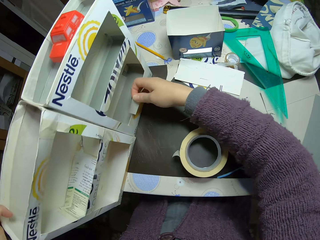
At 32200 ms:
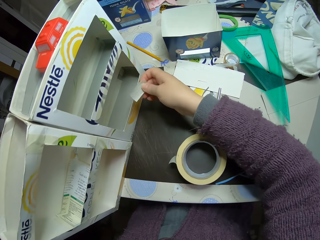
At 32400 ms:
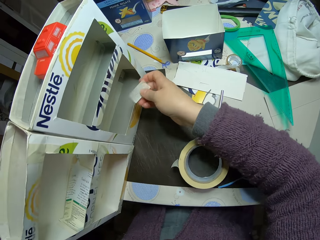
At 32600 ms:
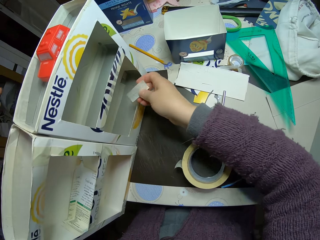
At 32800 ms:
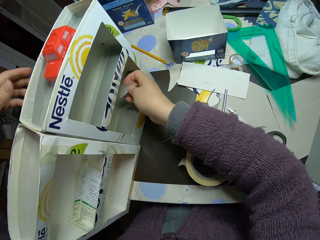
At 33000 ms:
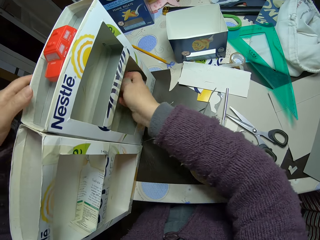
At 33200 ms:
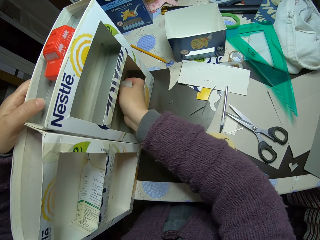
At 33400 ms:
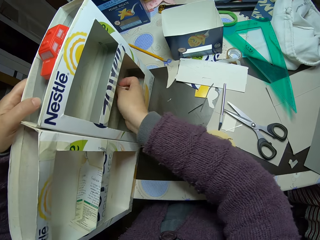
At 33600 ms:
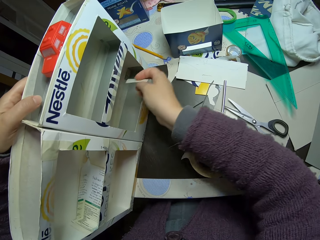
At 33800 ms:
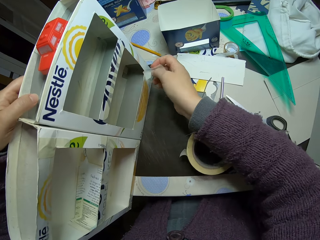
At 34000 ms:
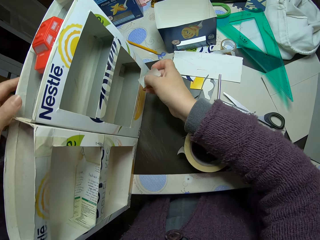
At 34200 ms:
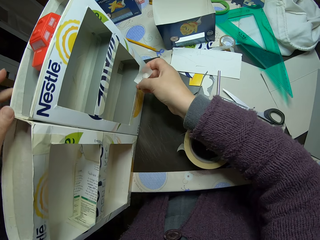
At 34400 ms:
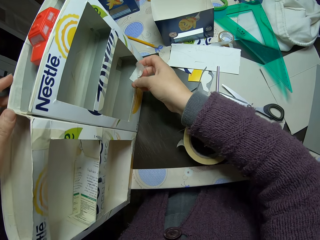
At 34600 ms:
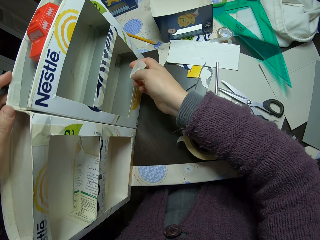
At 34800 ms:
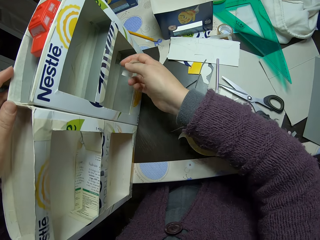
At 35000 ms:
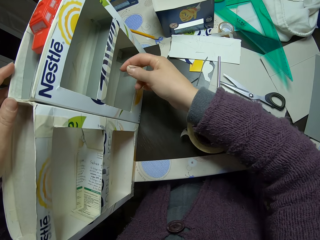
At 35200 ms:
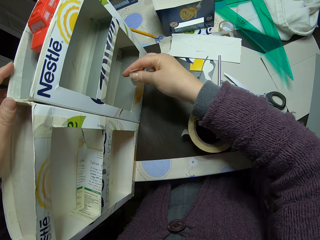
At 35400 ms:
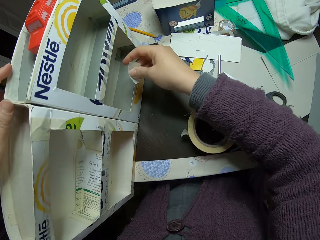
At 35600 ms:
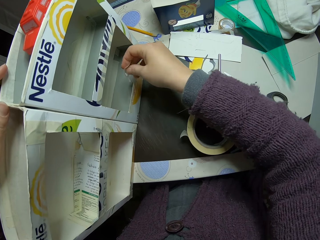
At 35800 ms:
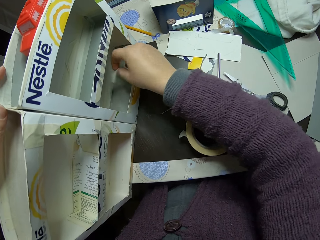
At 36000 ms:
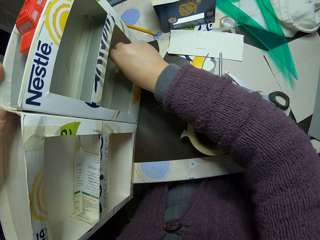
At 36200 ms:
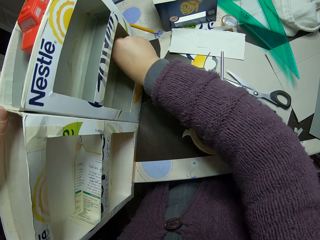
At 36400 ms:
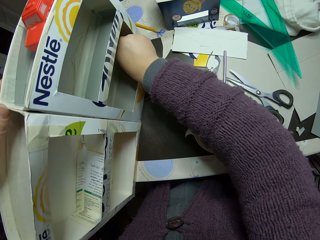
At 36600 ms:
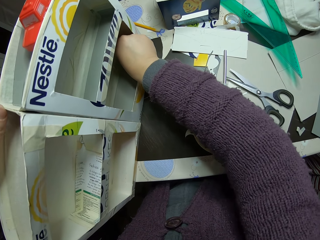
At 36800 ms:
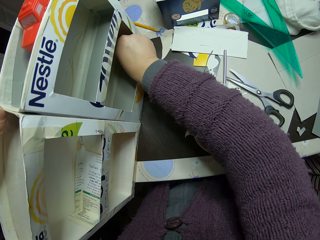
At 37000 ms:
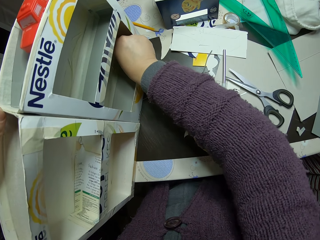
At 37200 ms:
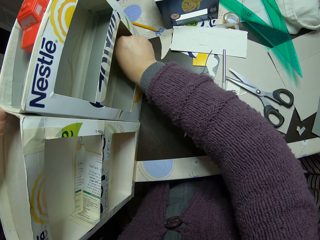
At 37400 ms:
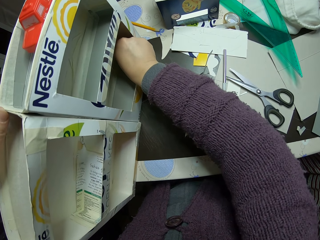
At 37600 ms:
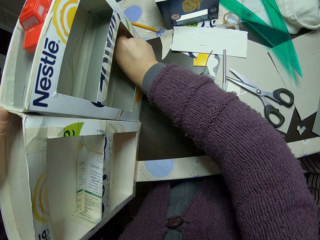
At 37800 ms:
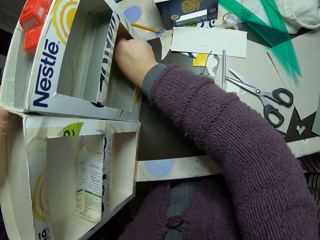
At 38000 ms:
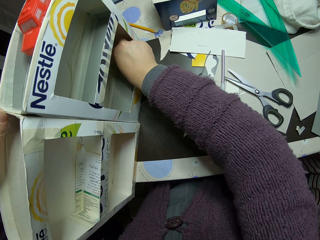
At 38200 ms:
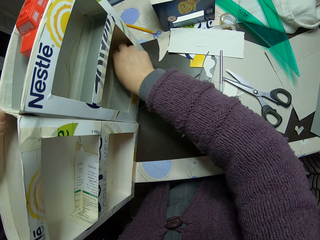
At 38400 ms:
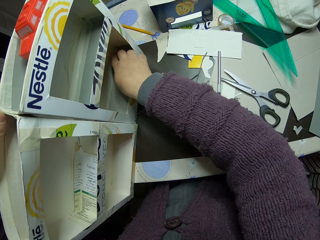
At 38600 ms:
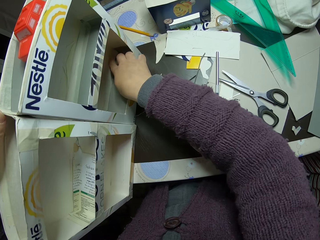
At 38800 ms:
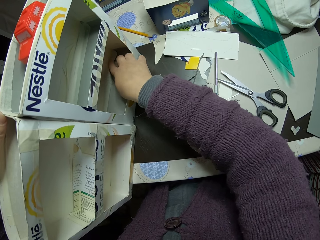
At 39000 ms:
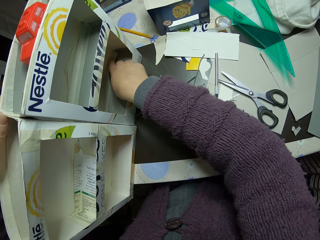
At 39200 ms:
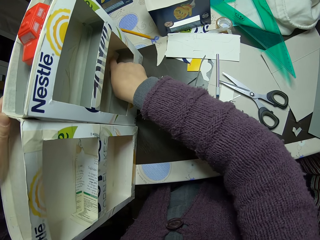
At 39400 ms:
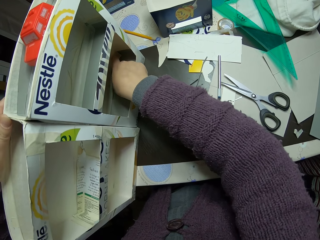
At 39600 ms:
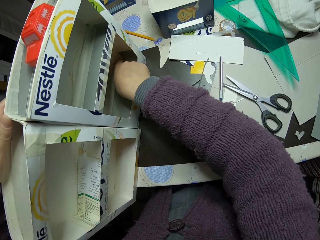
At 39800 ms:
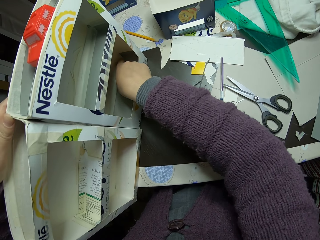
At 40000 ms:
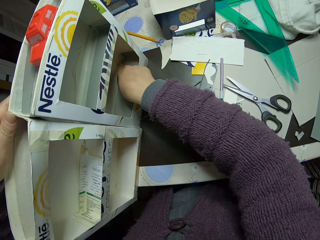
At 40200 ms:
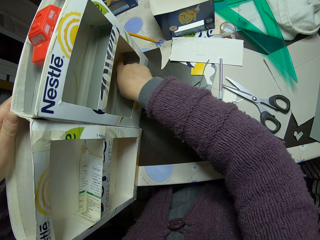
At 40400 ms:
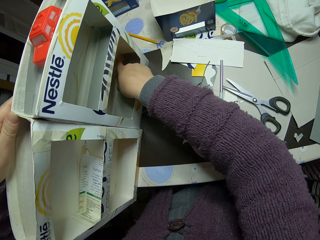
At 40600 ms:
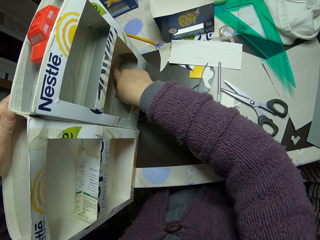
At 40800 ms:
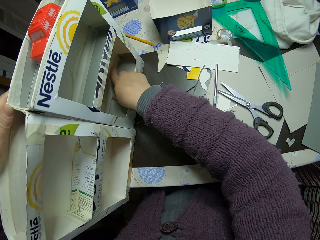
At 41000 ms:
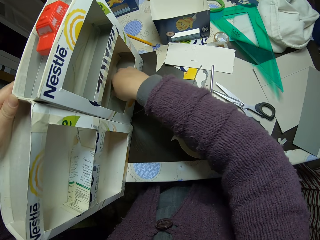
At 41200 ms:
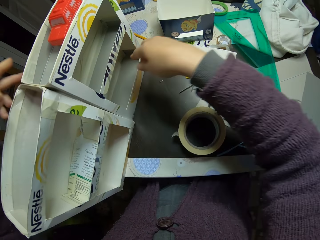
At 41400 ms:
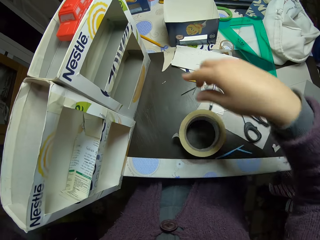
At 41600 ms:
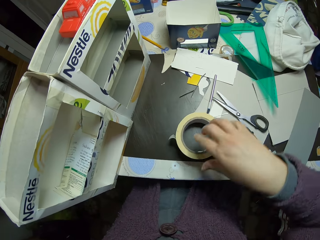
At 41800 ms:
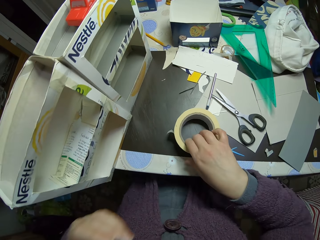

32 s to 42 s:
The camera wearer adjusts the carton craft with his hands. He looks at the carton. He sticks the tape on the carton. He places the masking tape inside the carton craft.

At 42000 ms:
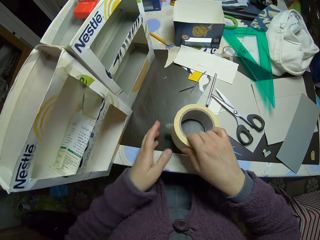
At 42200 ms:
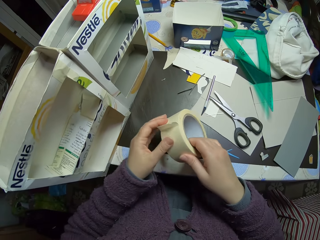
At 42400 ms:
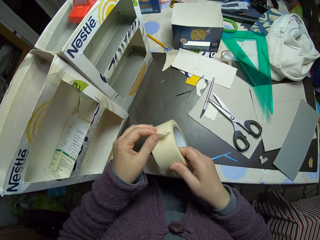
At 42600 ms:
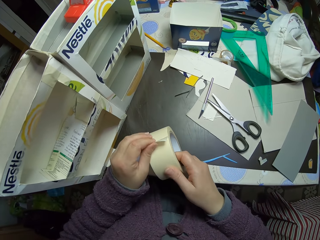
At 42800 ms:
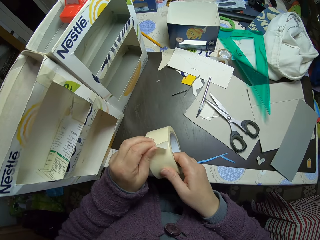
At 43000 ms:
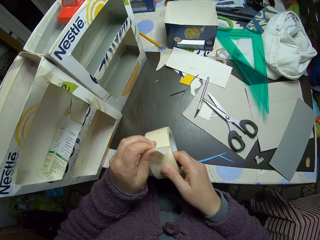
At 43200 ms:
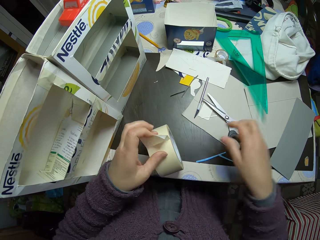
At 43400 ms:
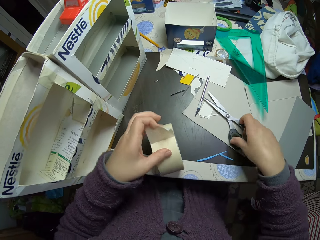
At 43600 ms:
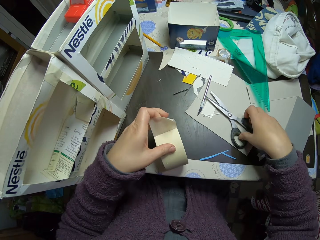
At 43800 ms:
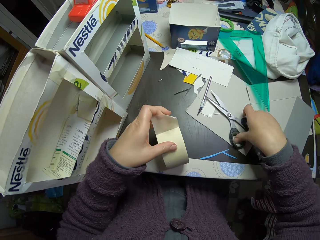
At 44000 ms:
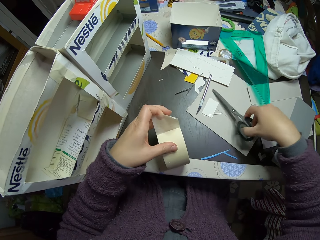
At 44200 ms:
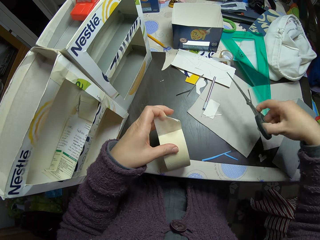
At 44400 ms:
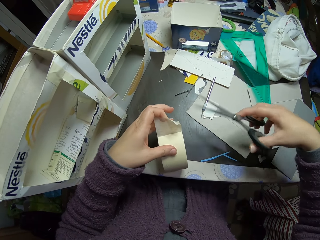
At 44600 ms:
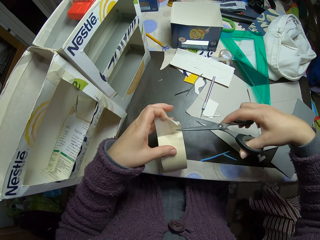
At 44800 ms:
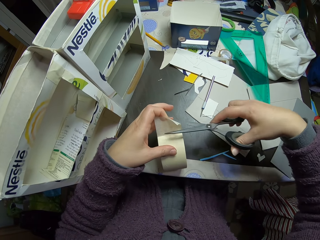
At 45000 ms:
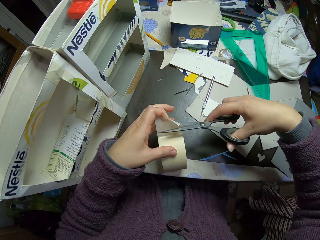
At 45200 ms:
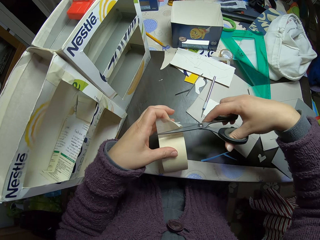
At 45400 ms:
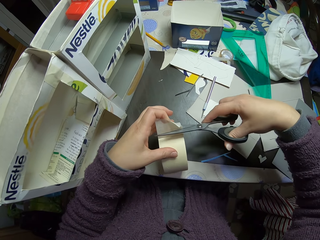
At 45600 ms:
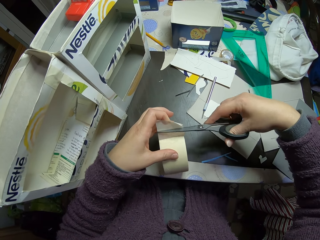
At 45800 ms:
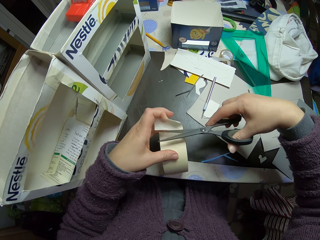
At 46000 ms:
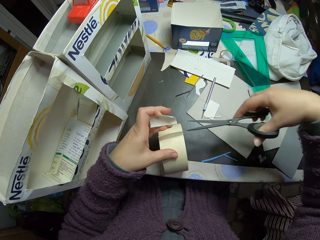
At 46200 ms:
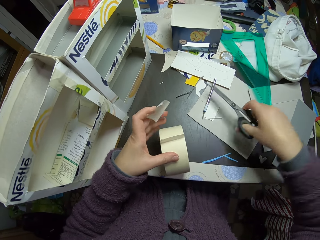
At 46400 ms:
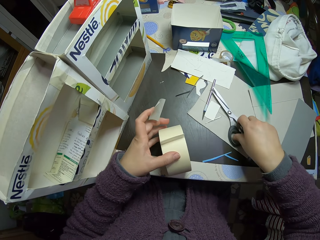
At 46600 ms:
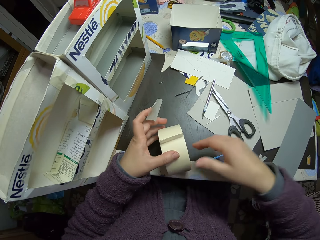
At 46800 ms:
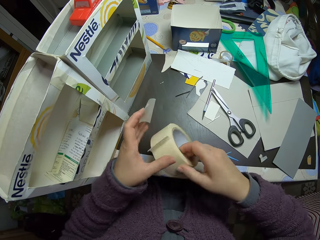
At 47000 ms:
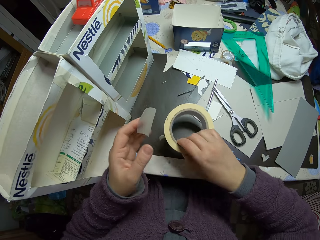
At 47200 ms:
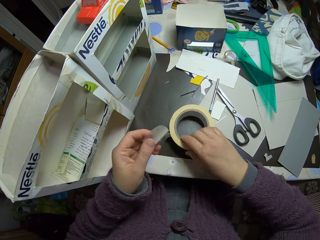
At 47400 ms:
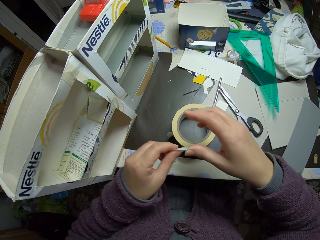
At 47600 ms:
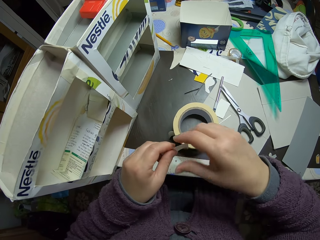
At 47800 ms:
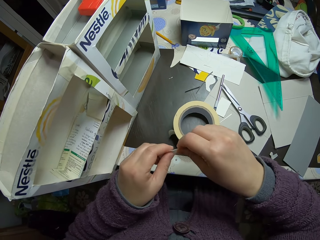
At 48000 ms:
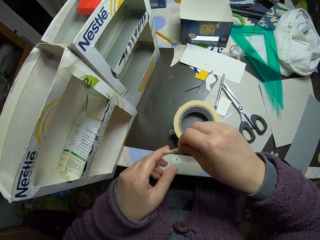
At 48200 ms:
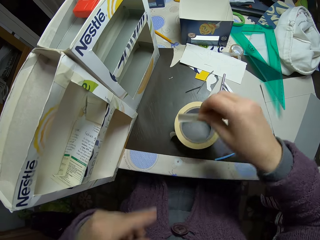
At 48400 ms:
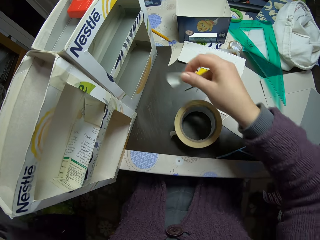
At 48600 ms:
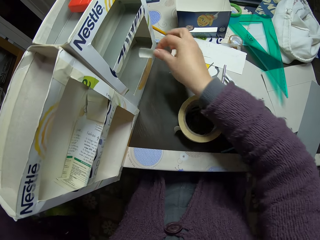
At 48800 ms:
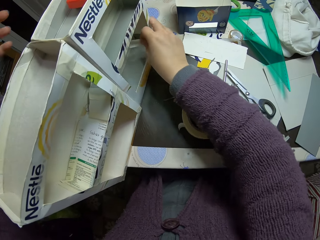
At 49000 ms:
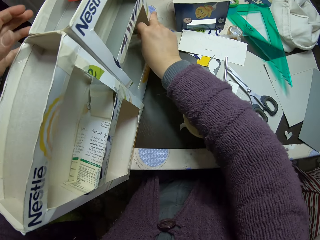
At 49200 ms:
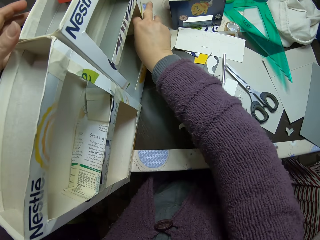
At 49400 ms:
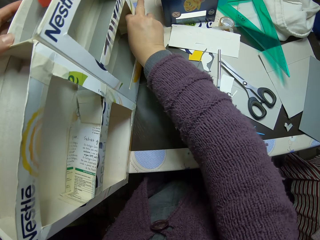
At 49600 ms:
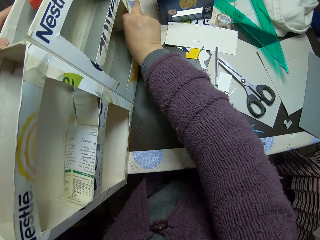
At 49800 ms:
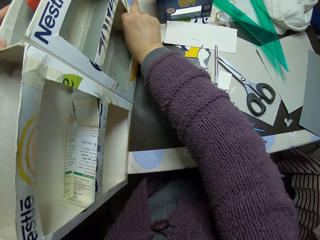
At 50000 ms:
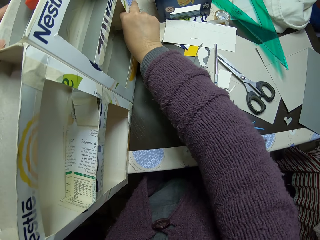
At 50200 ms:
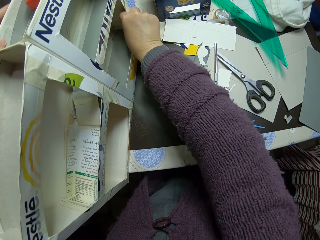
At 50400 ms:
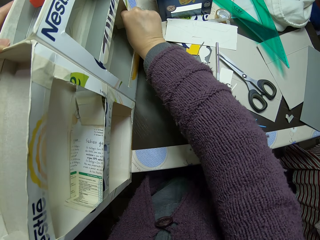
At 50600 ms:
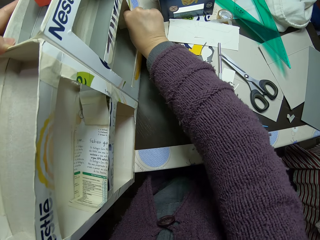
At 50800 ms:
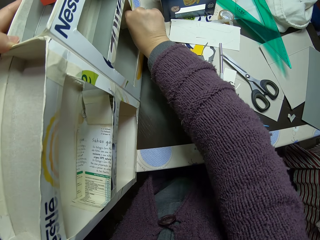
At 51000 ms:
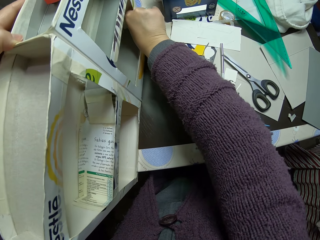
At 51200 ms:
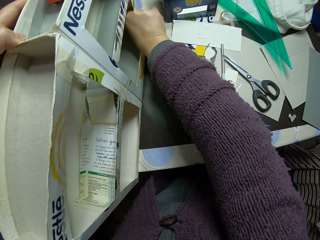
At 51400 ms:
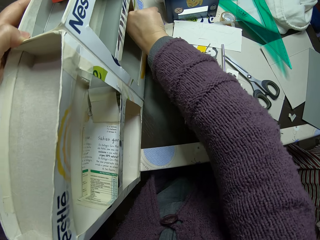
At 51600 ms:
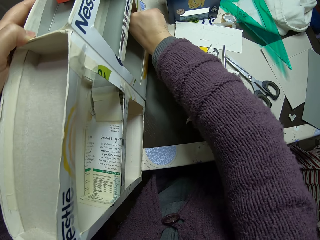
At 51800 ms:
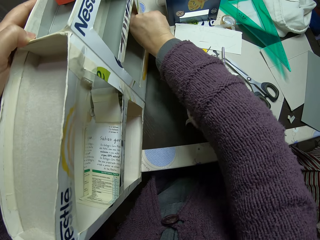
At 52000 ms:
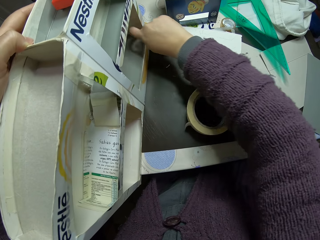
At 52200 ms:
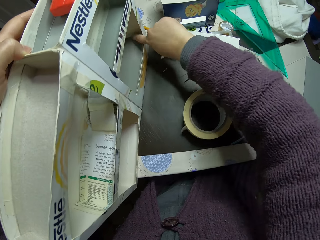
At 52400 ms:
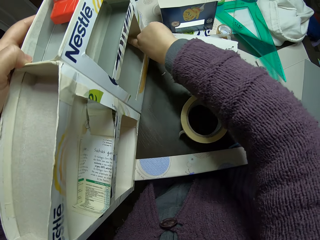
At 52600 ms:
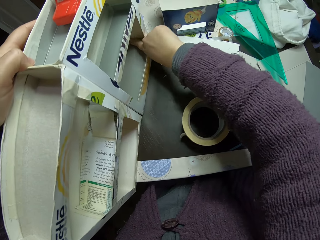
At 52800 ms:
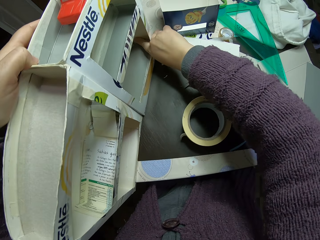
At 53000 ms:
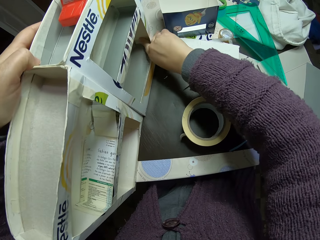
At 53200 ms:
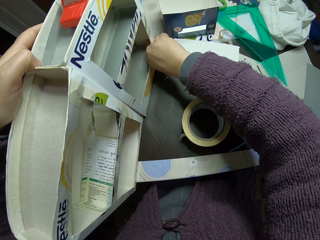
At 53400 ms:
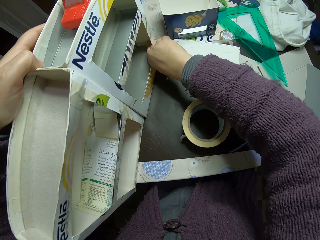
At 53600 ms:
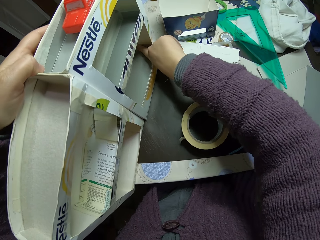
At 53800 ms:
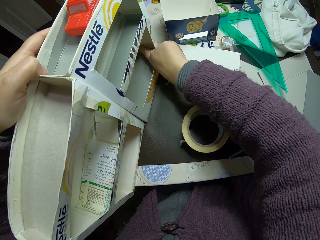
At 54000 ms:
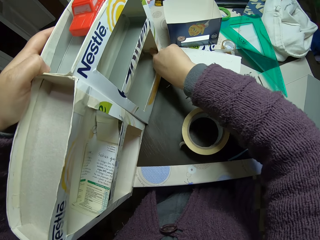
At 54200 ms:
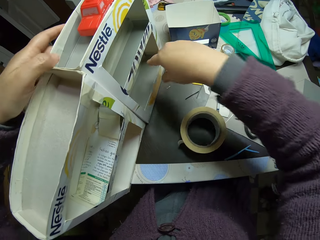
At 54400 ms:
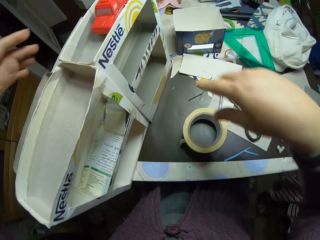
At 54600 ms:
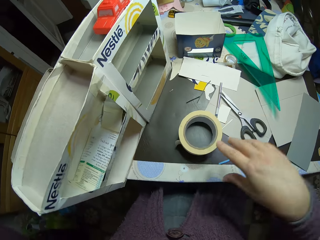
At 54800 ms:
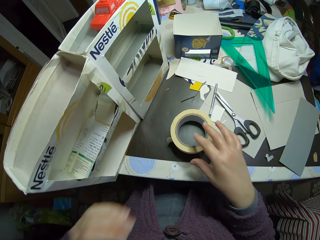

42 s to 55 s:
The camera wearer holds the tape. He picks the masking tape from the table with his right hand. He removes some masking tape with his left hand. He unfolds the tape. He picks the scissors from the table with his right hand. He cuts the masking tape with the scissors. He puts down the scissors on the table. He holds the tape. He drops the masking tape on the table. He holds the tape. He sticks the tape on the carton. He places the masking tape inside the carton craft.
